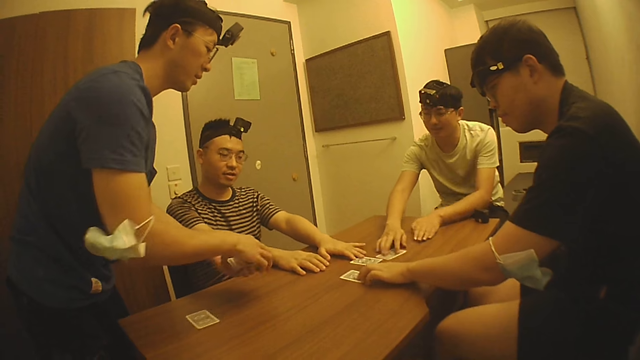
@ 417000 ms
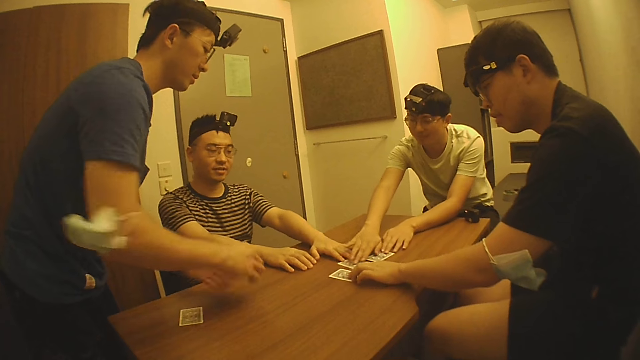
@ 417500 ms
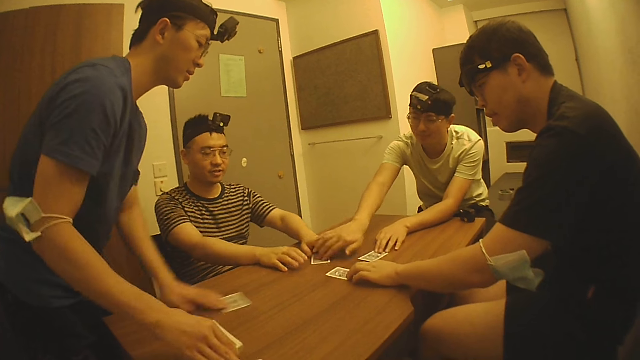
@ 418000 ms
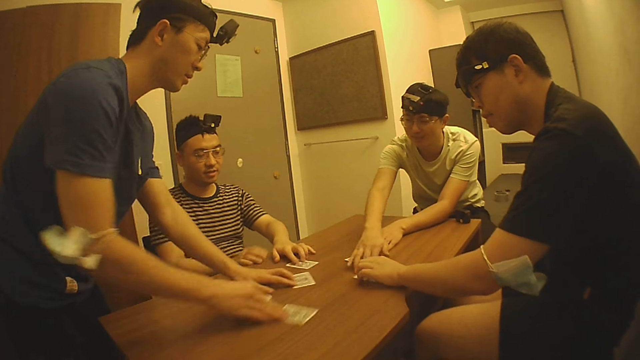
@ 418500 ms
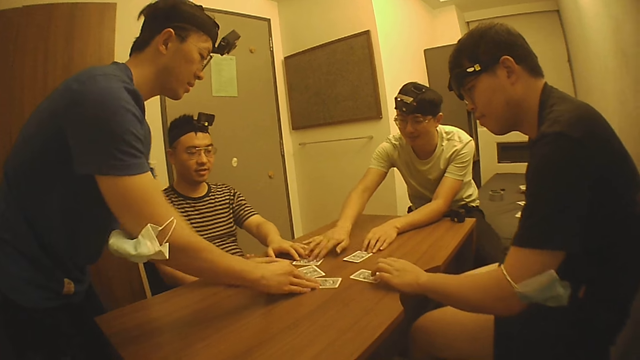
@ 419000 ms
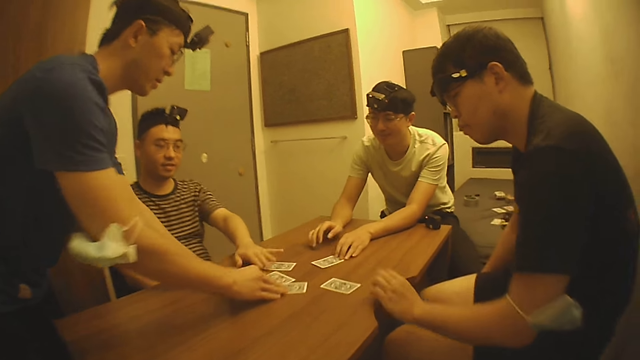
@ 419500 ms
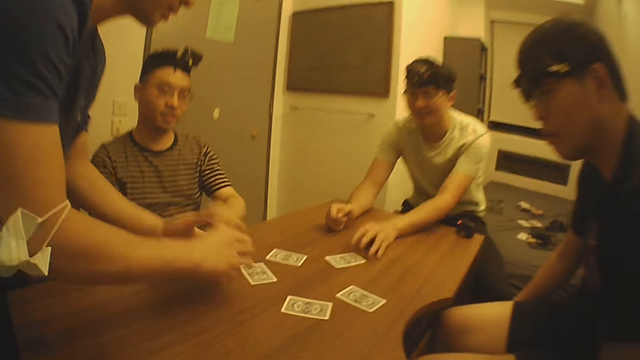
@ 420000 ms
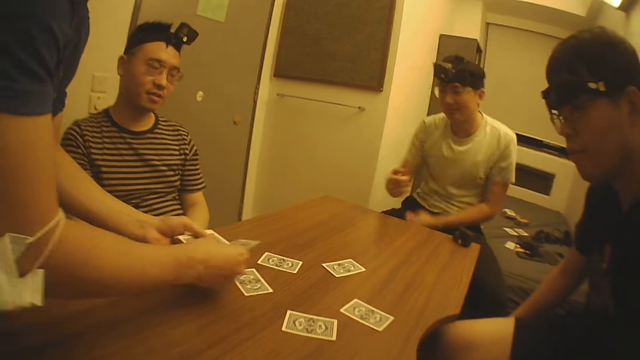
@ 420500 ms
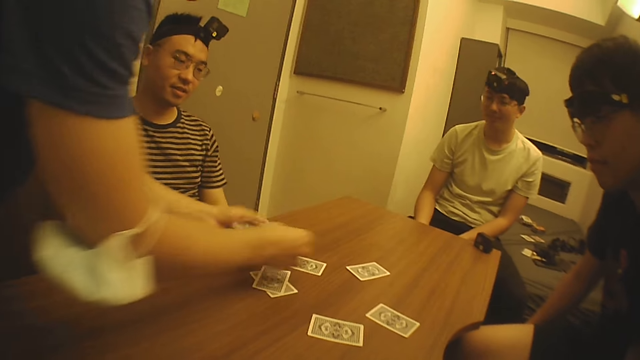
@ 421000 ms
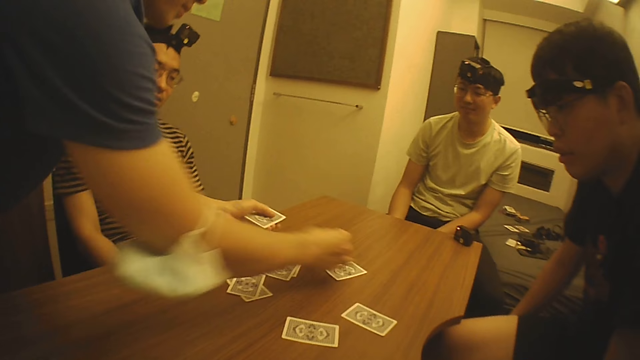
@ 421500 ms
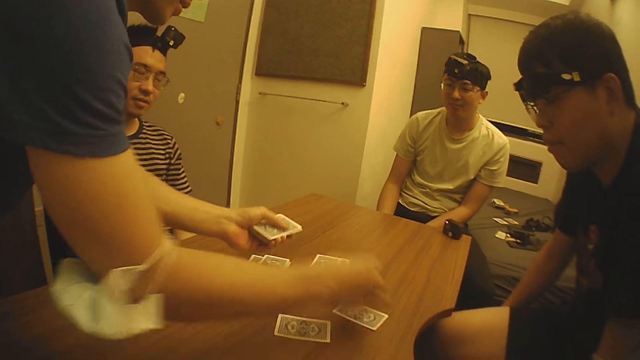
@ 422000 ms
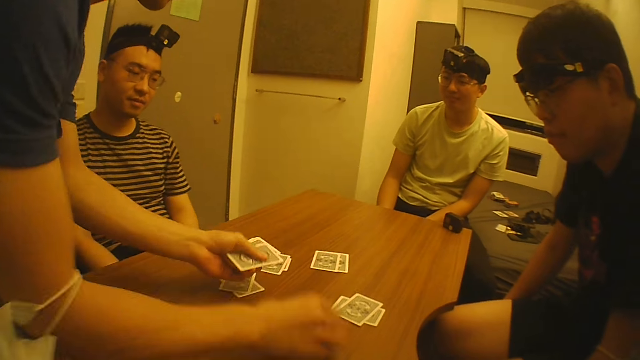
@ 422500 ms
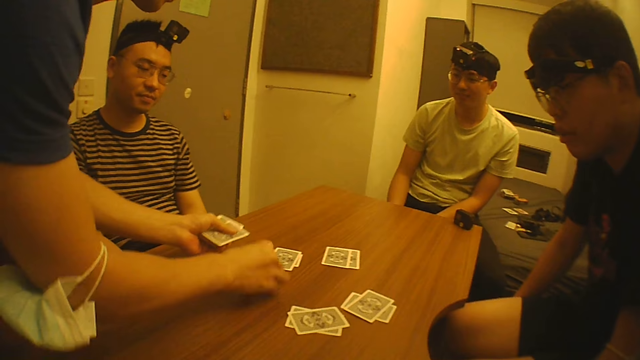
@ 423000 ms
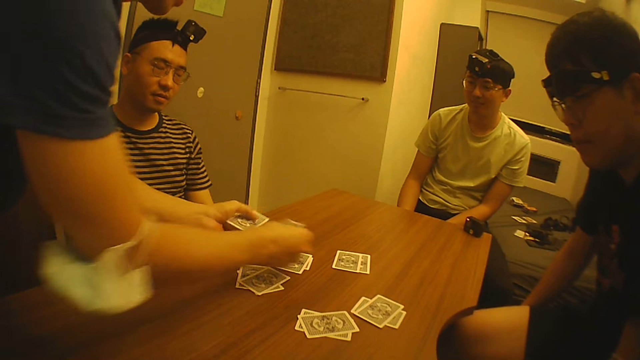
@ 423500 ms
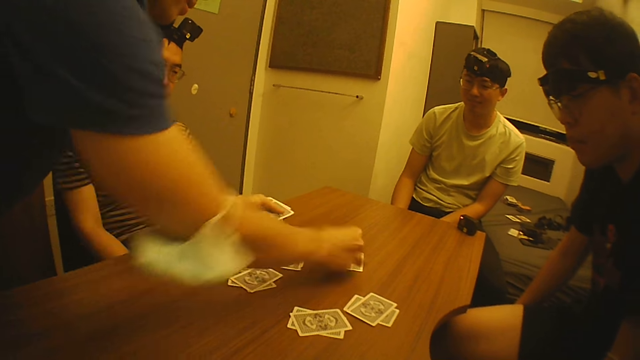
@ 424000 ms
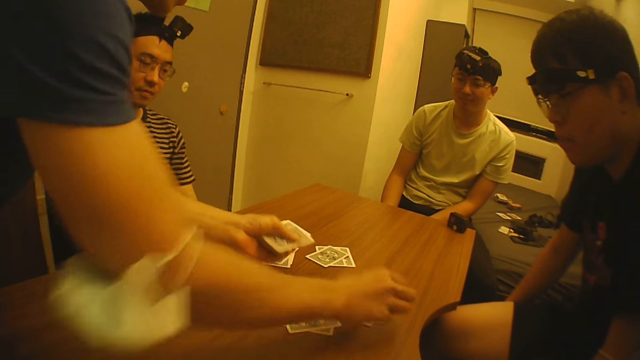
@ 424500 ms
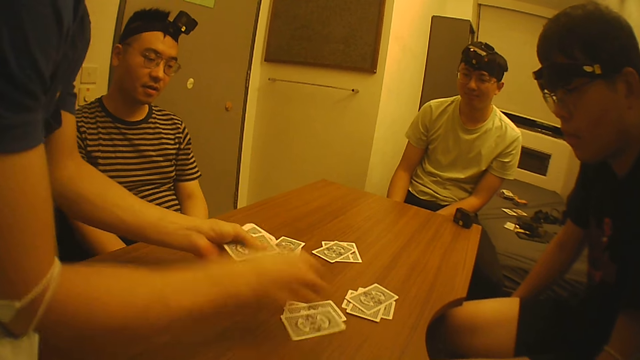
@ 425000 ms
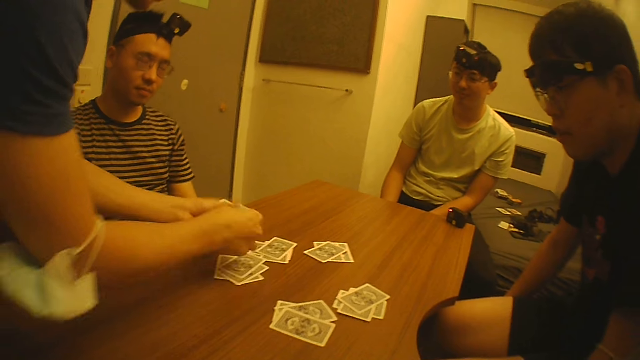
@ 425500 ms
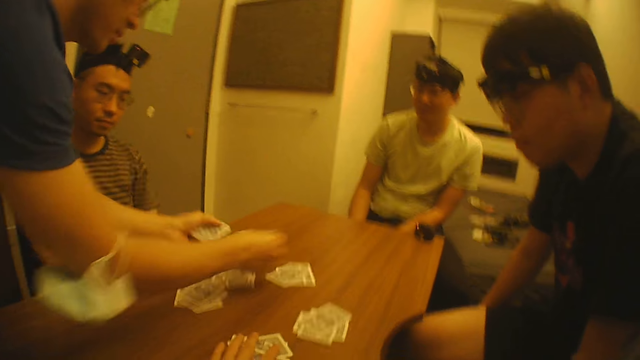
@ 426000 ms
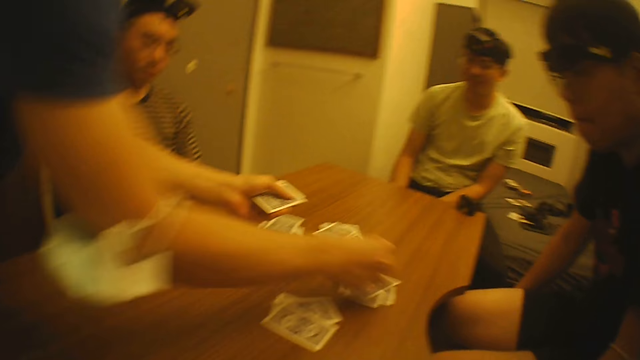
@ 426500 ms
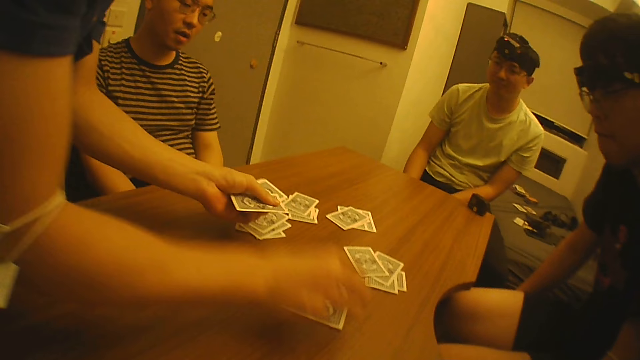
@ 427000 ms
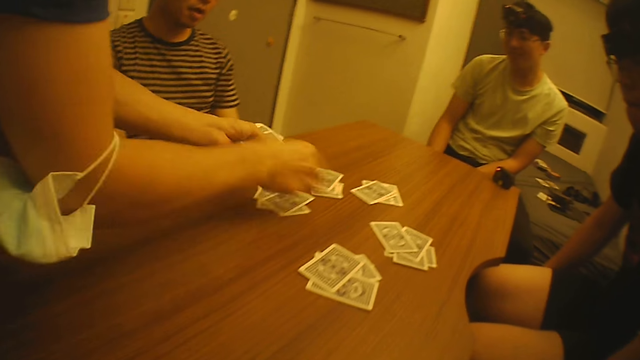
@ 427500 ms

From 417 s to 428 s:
A man places cards on the table. Another man shuffles the cards on the table. A third man shuffles the cards on the table. The camera wearer shuffles the cards on the table. The first man shuffles the cards on the table. The camera wearer places the cards on the table.

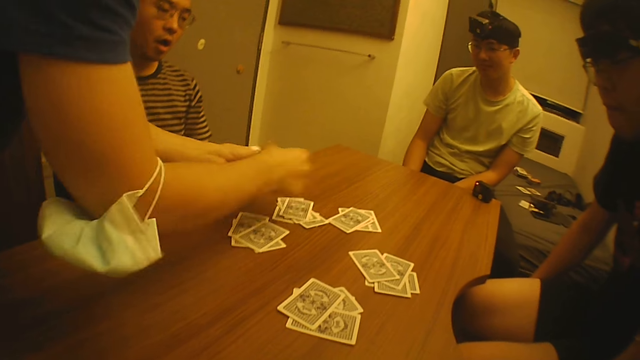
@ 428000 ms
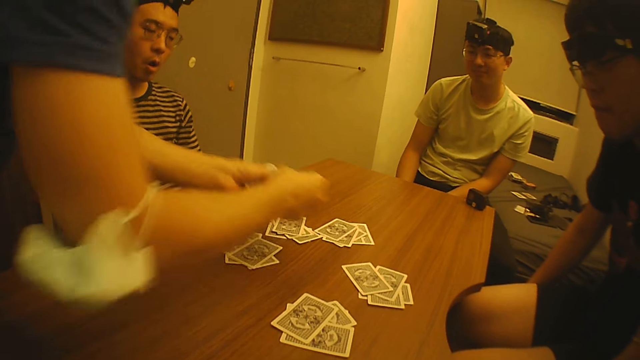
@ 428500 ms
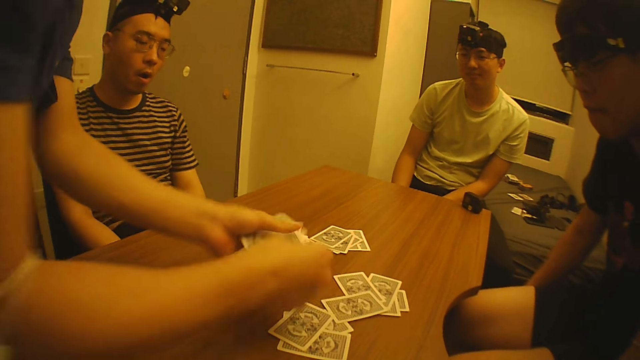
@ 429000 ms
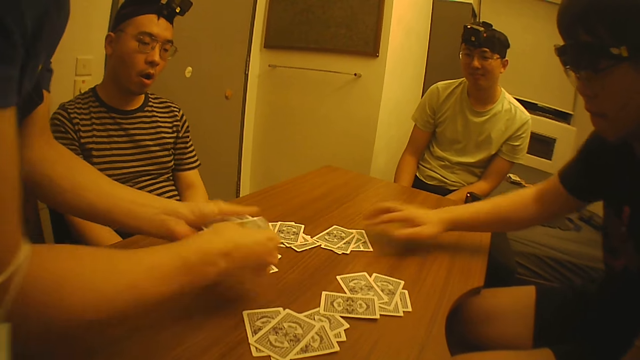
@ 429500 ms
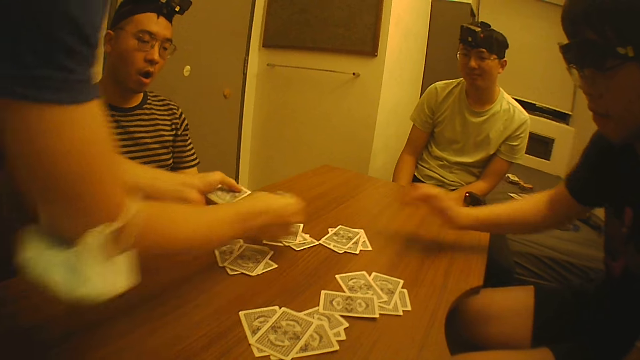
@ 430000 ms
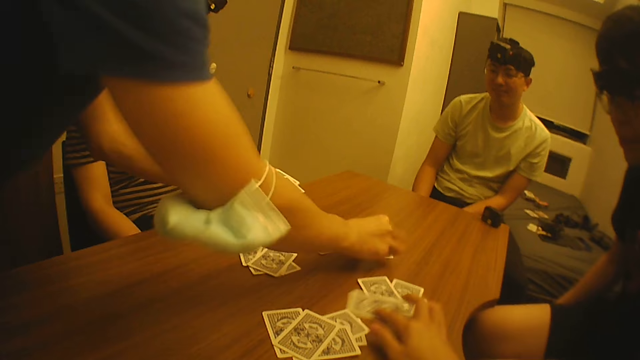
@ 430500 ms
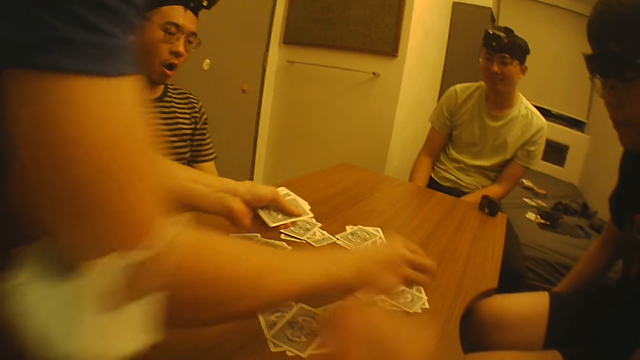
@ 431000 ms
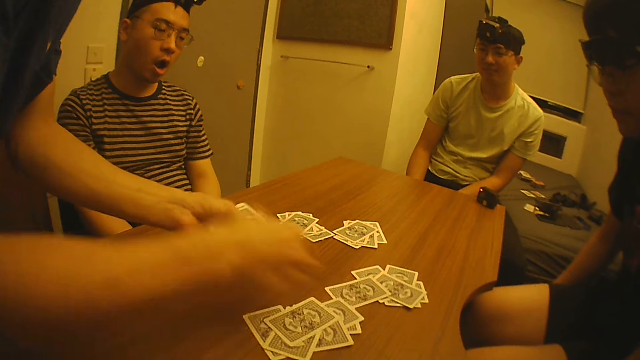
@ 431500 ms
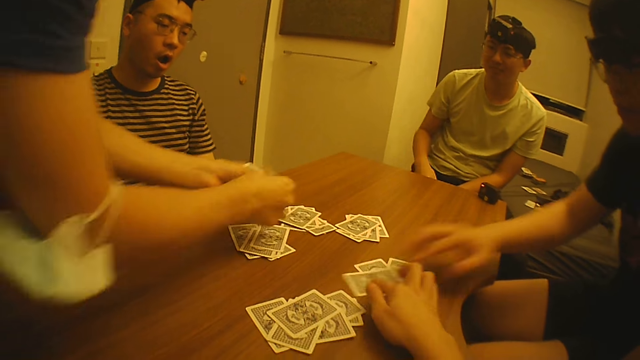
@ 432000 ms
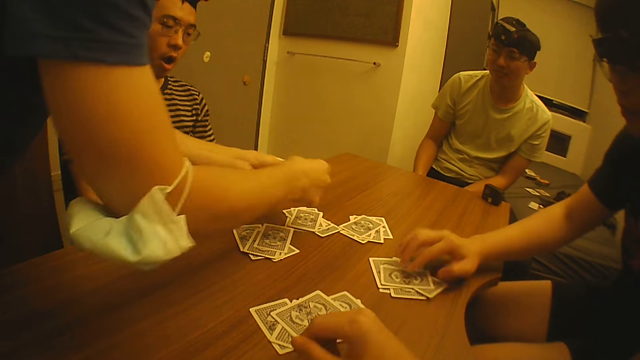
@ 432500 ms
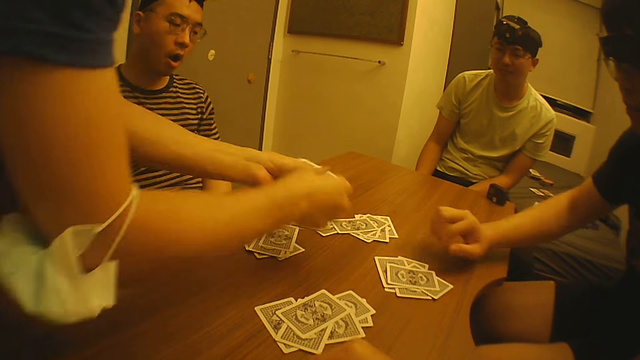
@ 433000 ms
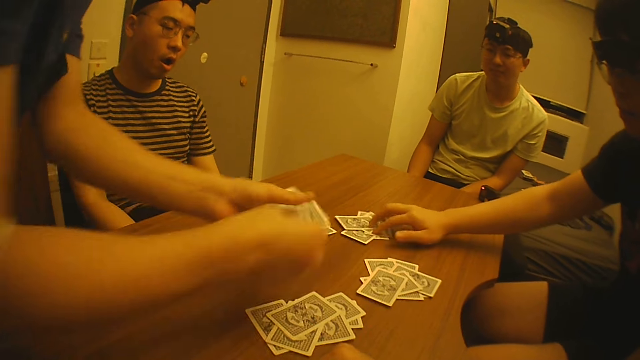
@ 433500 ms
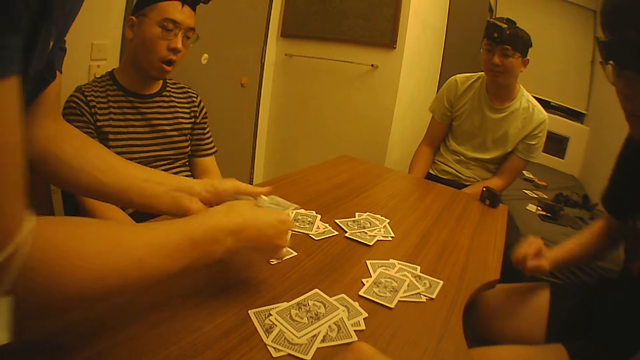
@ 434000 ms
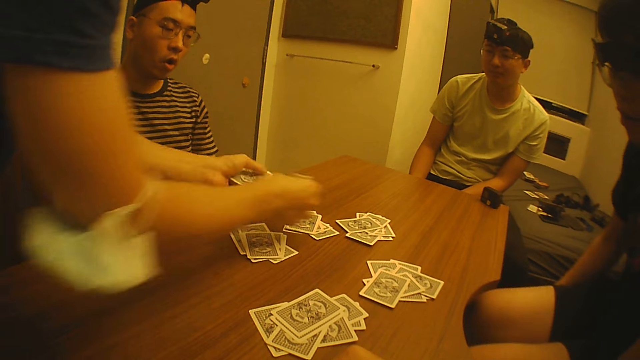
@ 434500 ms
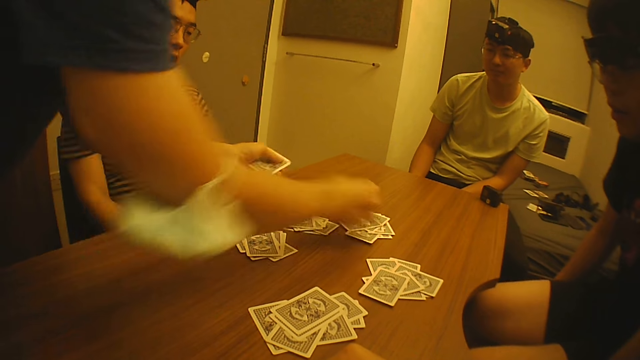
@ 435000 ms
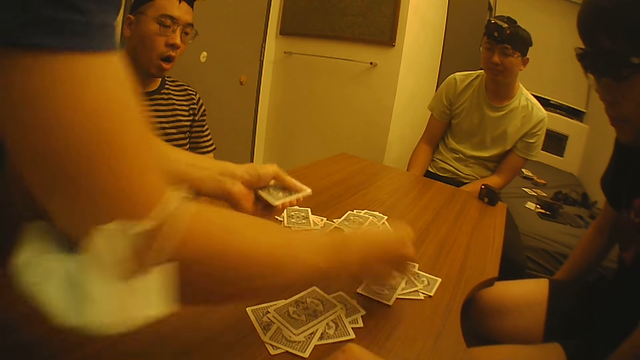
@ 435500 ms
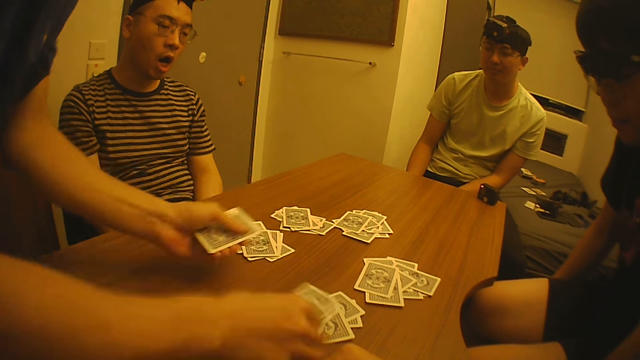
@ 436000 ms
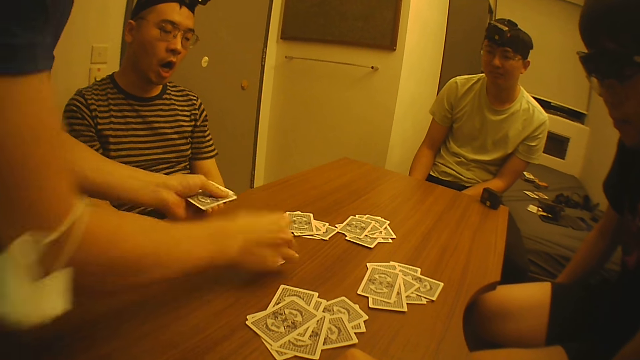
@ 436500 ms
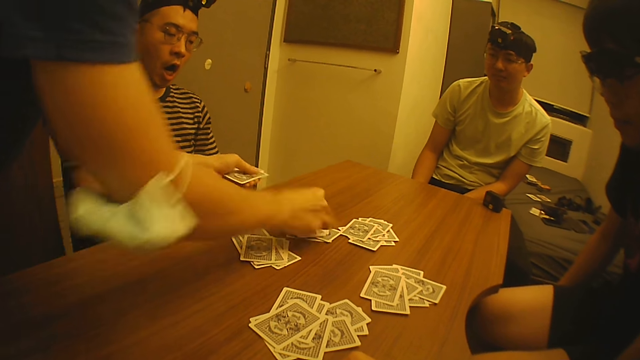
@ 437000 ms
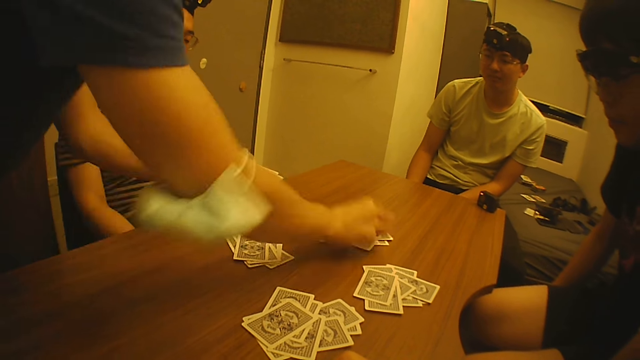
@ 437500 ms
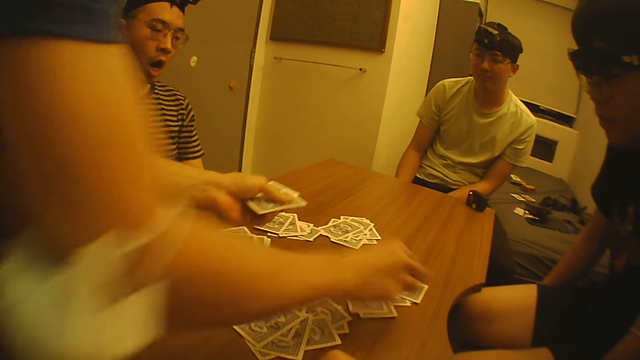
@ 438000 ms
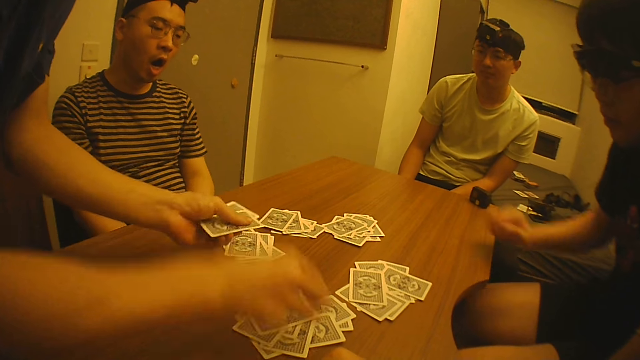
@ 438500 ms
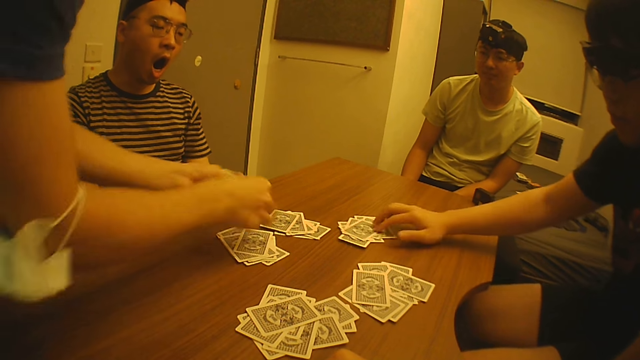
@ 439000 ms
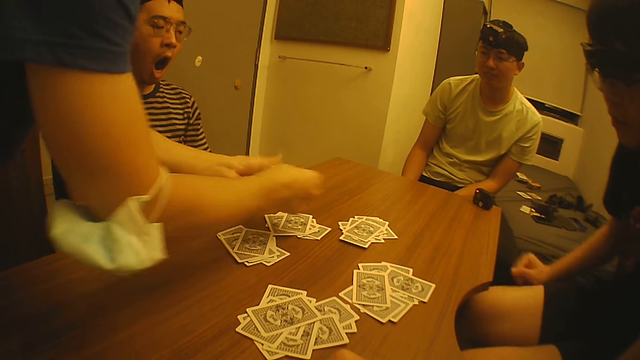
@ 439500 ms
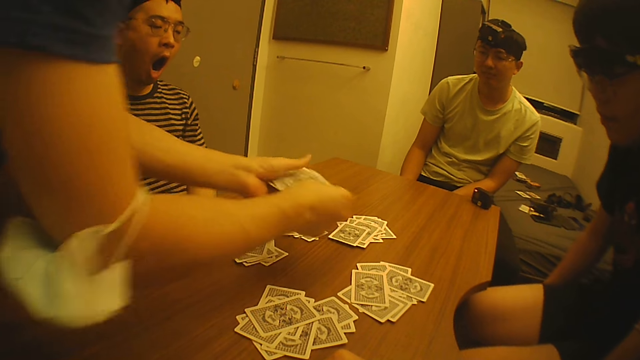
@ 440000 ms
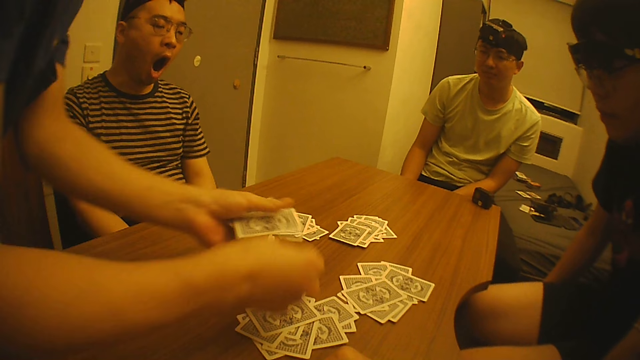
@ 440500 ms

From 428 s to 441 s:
A man moves cards on the table. The camera wearer places the cards on the table. He adjusts the cards on the table with his right hand. The man moves the cards on the table. The camera wearer places the cards on the table. The man moves the cards on the table. The camera wearer places the cards on the table. The man moves the cards on the table.
